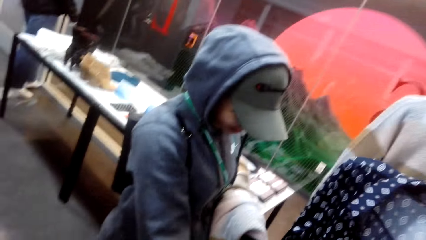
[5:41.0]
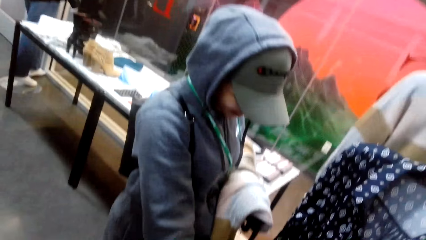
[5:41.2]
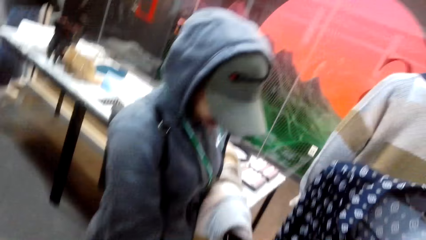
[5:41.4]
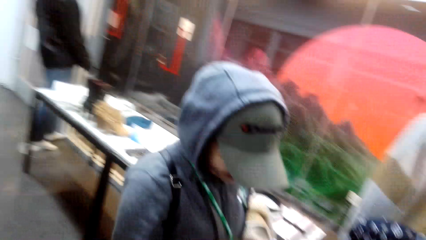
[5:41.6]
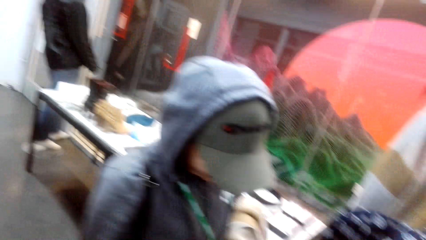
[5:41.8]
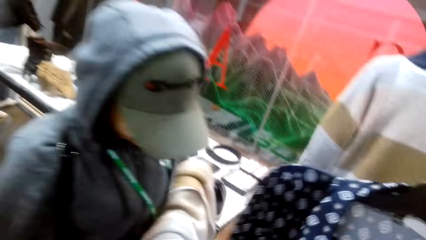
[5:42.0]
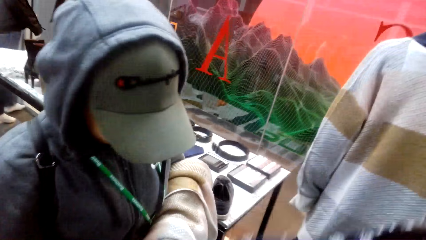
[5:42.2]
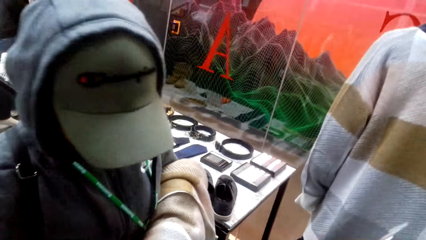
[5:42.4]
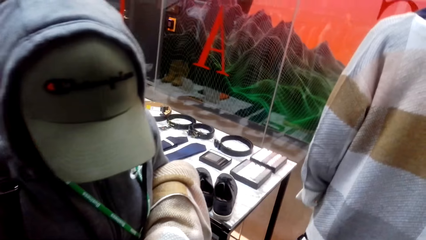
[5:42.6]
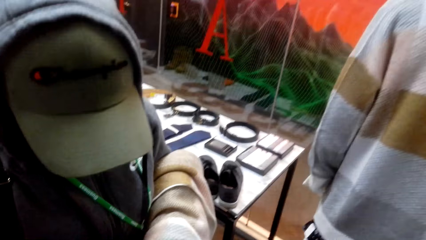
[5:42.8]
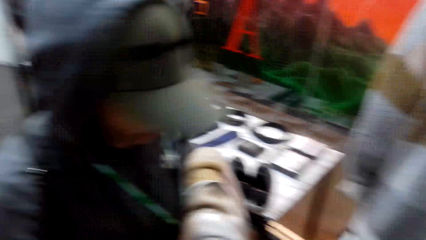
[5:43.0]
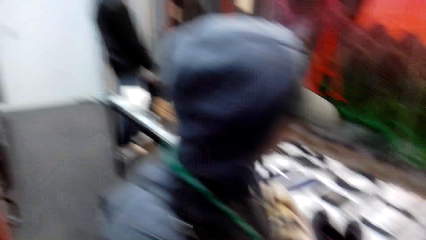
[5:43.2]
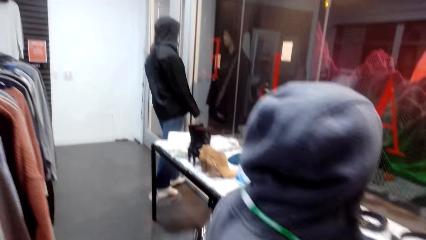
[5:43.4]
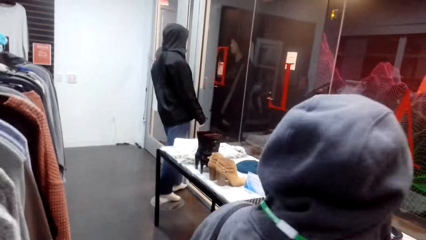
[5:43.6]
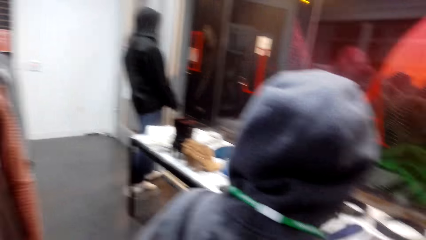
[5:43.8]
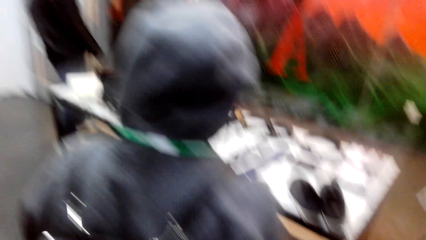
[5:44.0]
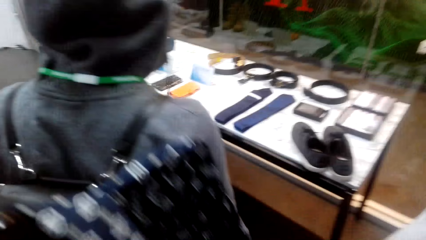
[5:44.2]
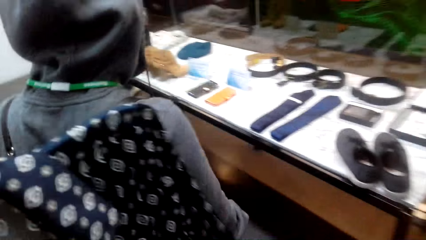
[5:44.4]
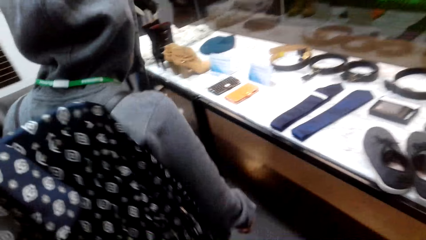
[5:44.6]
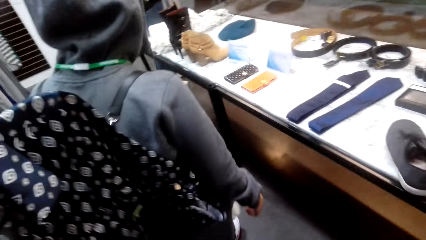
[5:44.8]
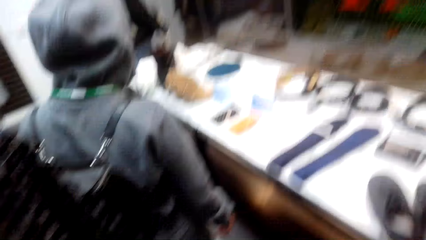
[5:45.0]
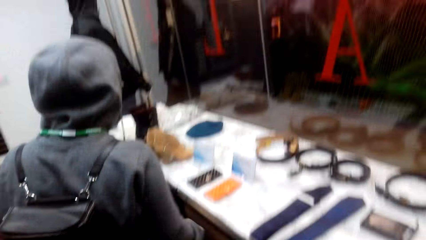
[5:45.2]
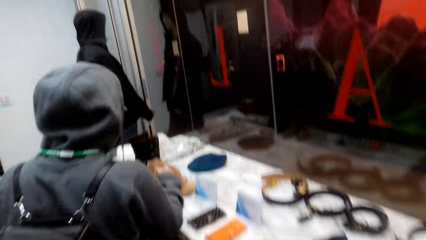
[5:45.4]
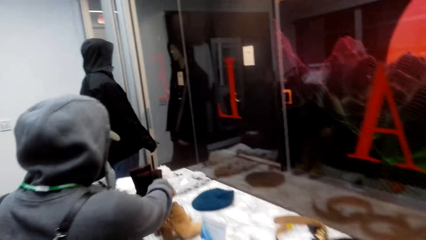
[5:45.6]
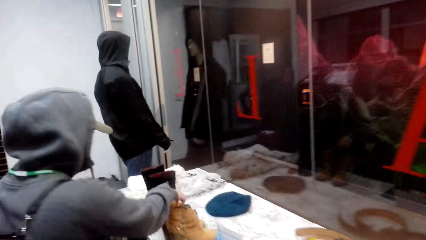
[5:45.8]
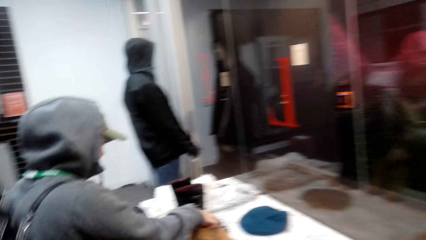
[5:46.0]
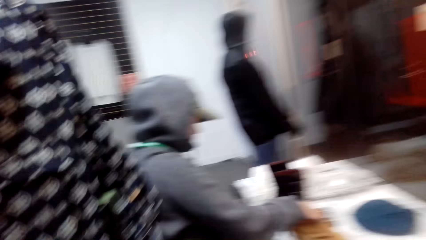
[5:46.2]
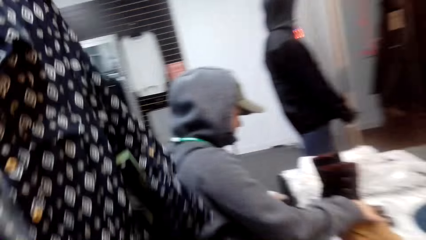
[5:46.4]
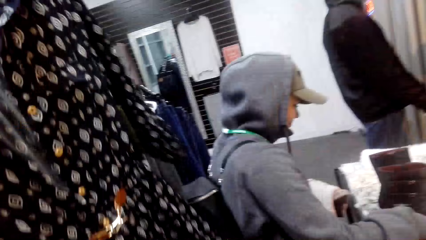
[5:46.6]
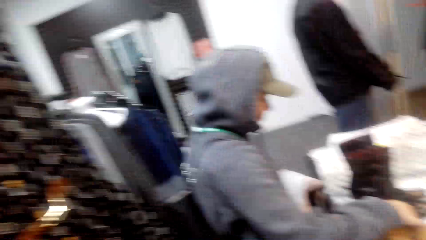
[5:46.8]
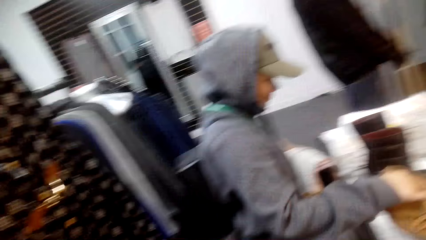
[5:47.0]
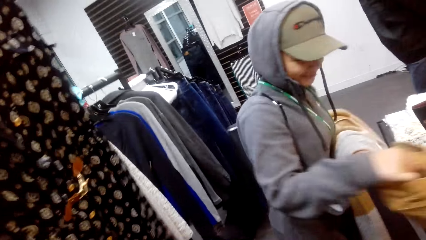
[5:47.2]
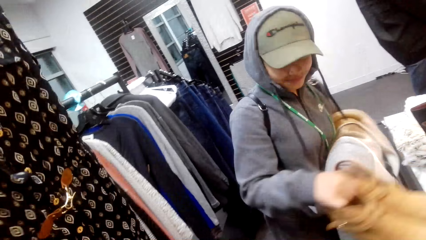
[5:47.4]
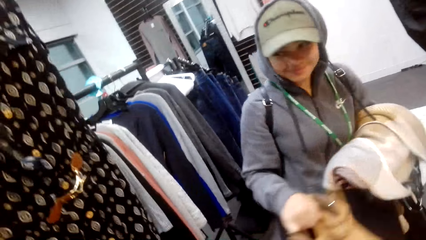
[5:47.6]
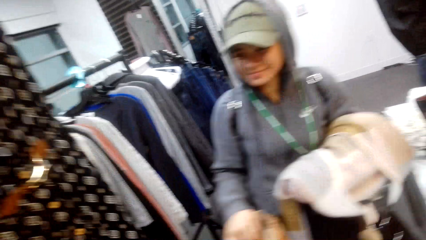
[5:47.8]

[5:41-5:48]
A person turns around. The person walks around. The camera wearer walks around. The person picks up shoes from a table. The camera wearer lifts the dress.

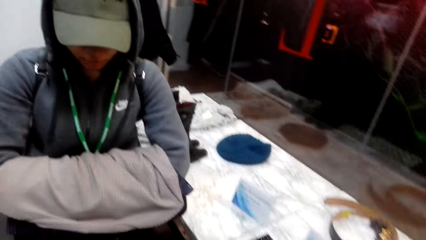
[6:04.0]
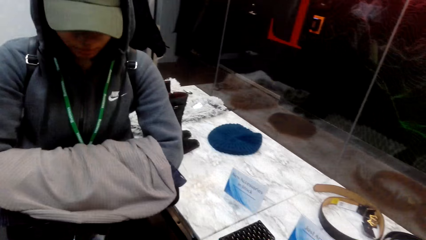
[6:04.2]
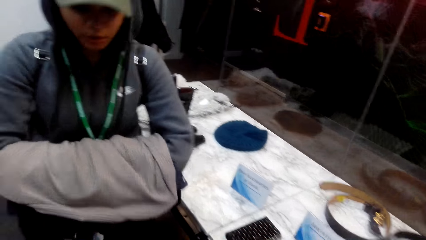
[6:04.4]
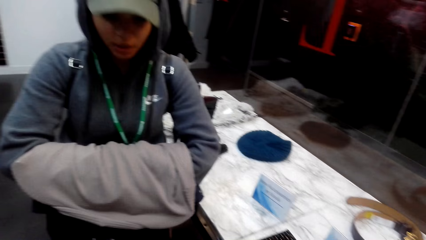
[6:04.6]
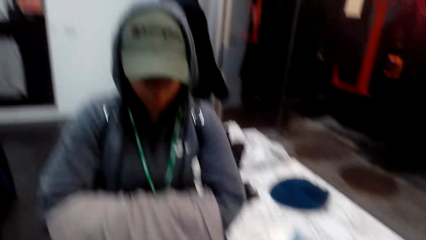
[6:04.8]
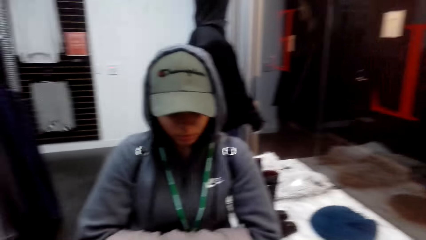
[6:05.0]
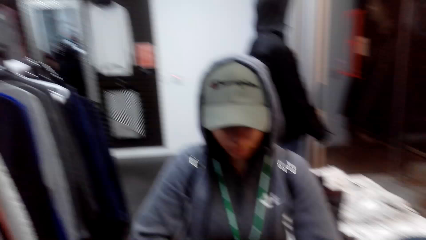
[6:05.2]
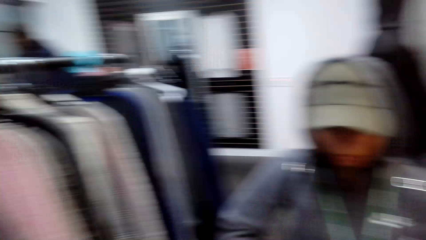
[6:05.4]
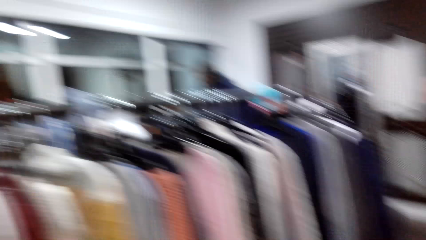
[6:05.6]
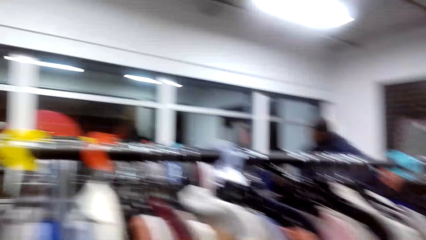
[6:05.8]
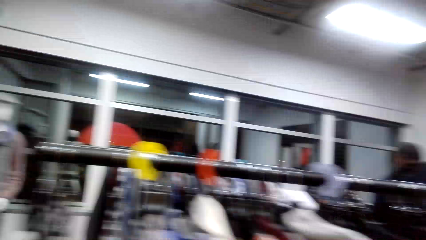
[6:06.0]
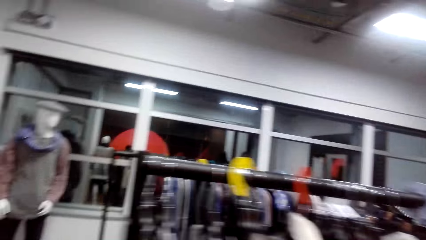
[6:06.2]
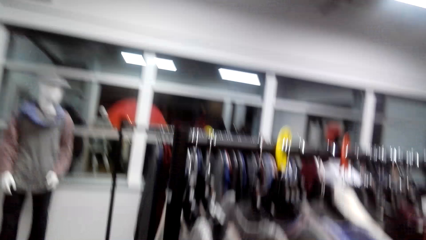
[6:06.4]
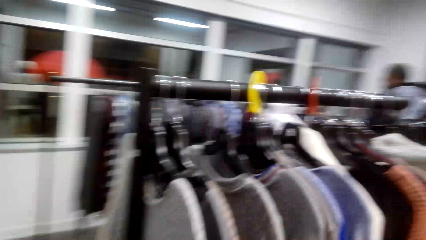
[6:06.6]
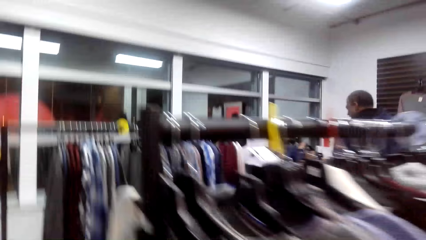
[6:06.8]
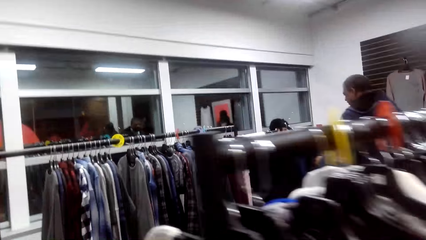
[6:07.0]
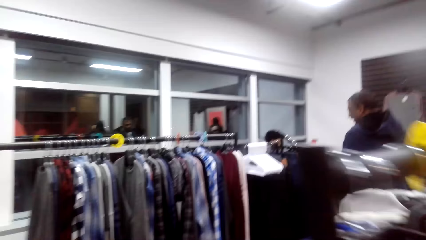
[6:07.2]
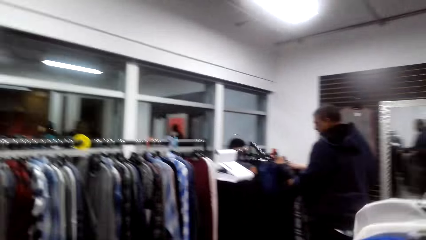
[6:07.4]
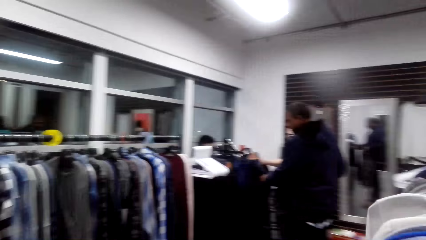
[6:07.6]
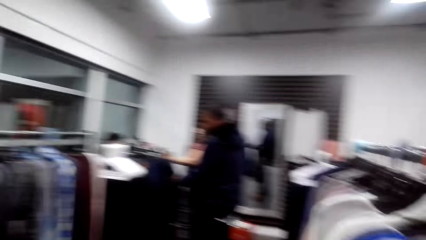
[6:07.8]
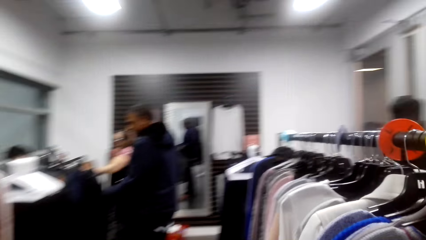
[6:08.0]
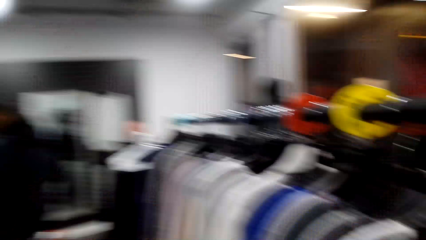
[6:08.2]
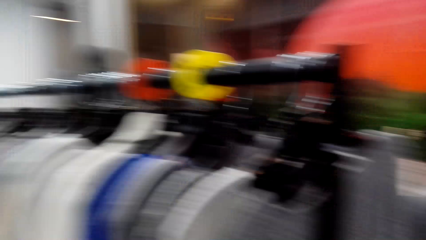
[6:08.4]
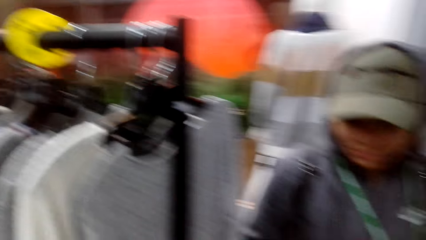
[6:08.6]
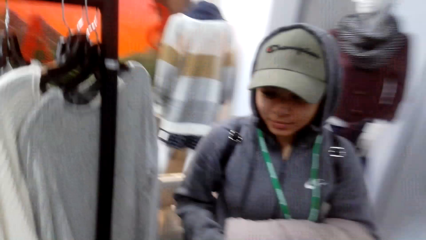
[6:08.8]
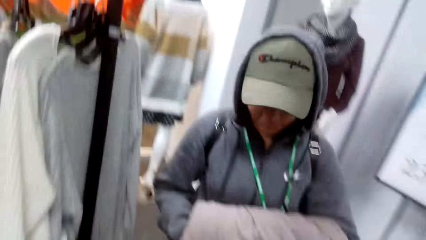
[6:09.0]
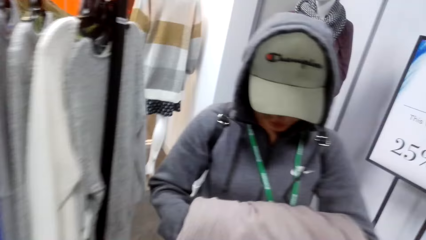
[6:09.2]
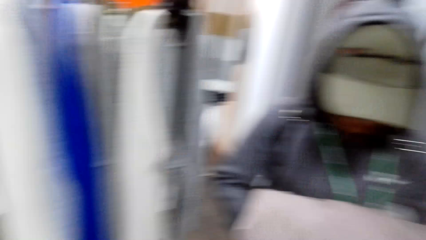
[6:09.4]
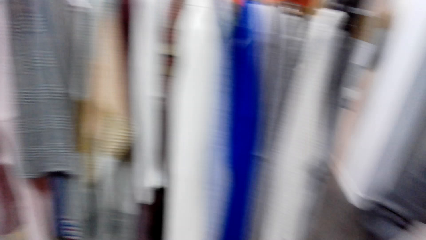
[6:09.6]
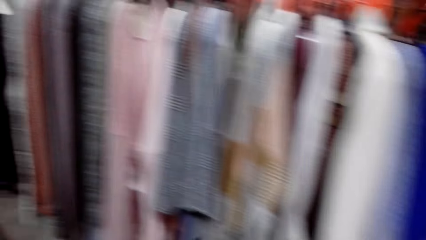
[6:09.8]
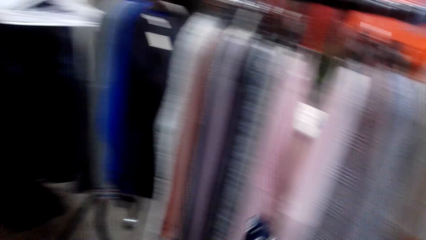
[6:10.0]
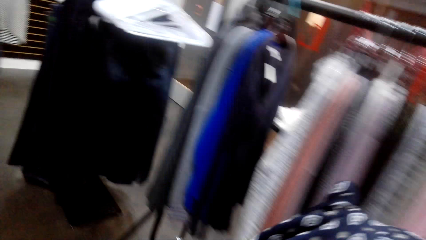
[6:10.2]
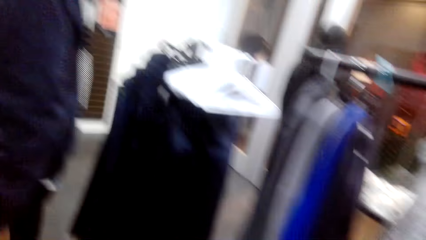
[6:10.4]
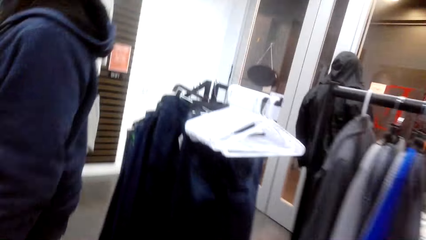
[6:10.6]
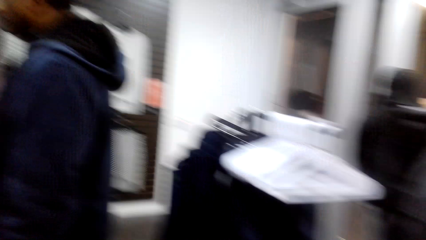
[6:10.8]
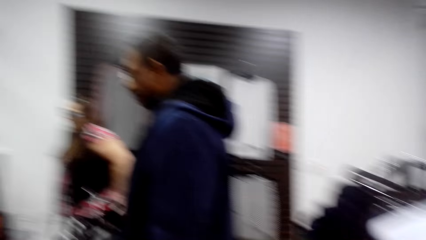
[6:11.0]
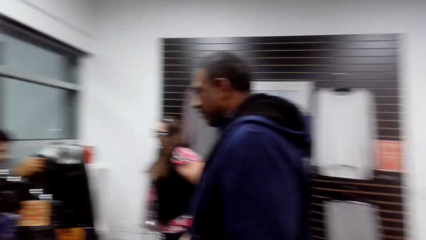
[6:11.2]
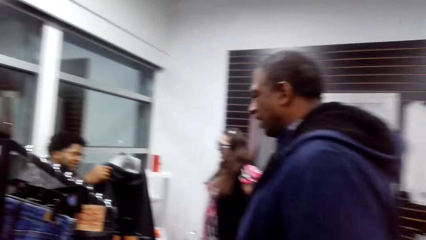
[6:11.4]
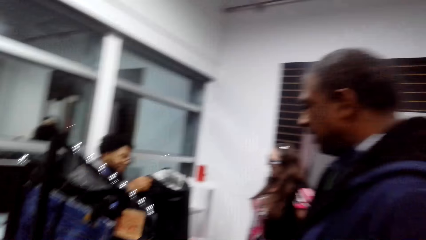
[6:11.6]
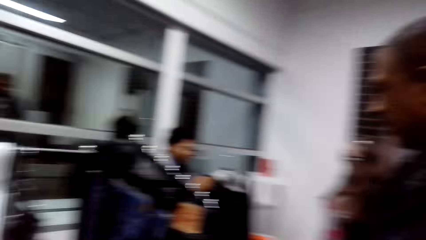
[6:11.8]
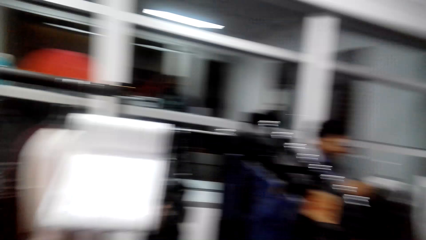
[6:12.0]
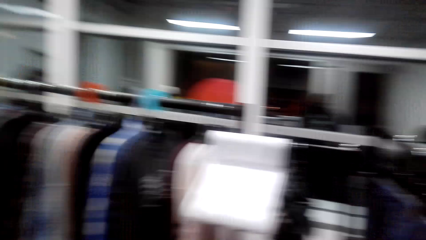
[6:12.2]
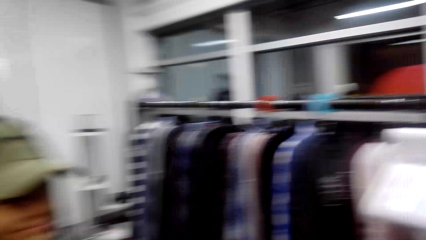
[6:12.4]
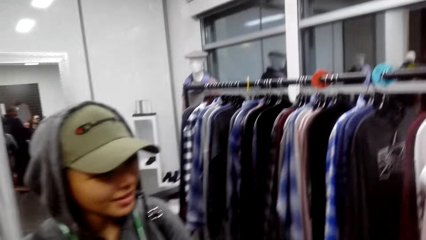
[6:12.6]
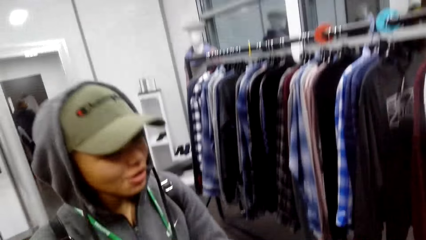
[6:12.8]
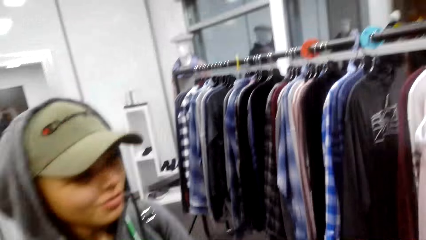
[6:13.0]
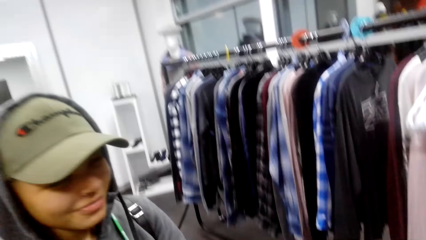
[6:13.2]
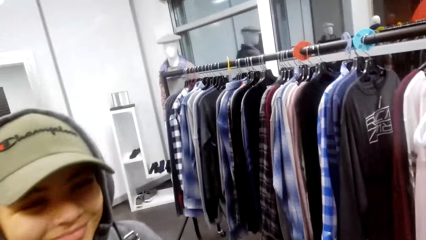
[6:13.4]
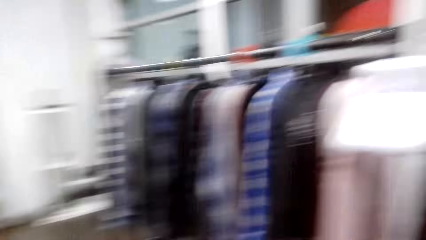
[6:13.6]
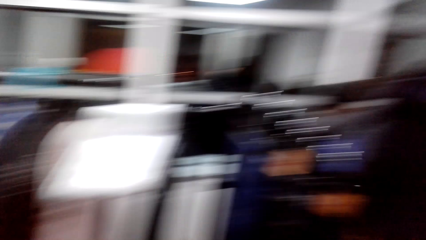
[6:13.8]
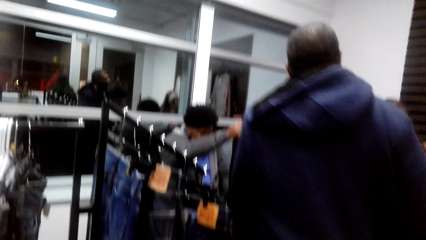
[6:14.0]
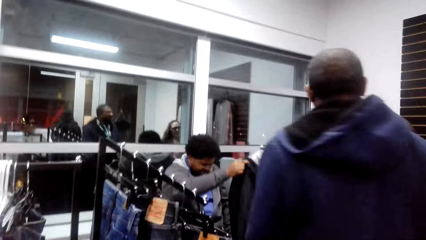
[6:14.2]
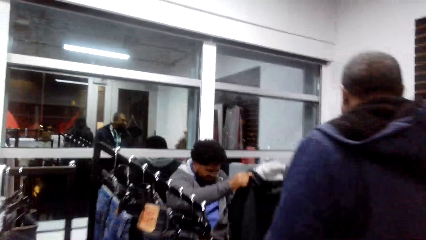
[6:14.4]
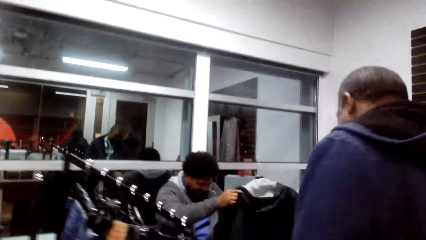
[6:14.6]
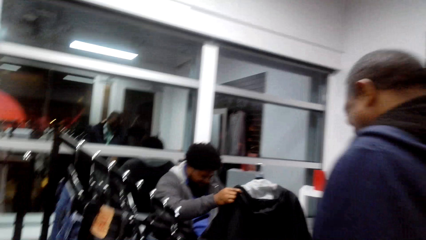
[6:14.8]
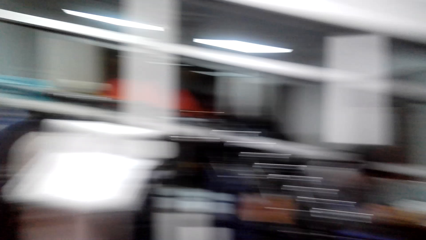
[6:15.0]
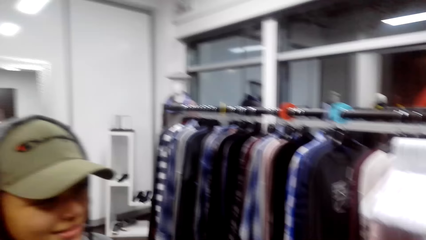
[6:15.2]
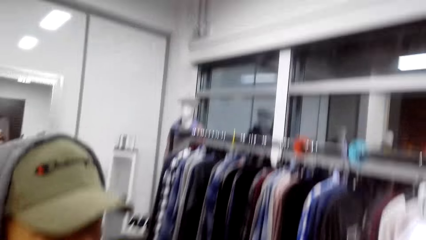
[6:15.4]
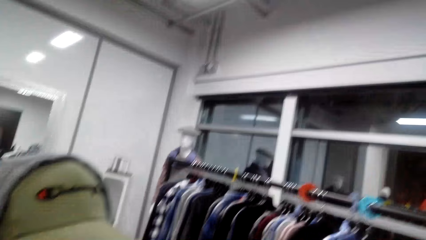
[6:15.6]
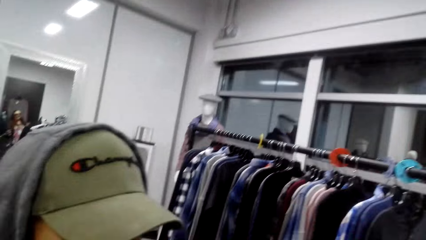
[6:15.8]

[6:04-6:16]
The camera wearer walks in the outfit store. A man walks with the outfit. The camera wearer looks around the outfit store. The man holds a jacket.
